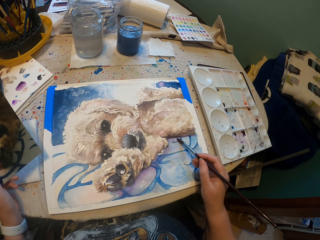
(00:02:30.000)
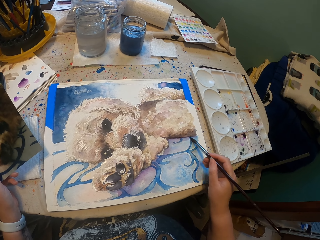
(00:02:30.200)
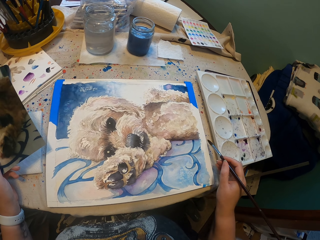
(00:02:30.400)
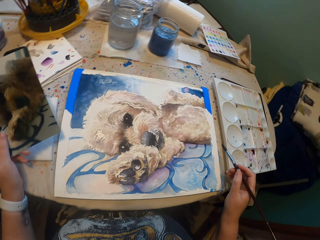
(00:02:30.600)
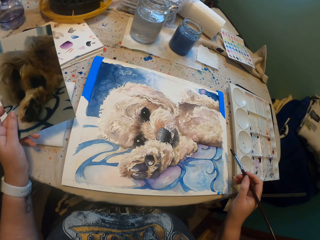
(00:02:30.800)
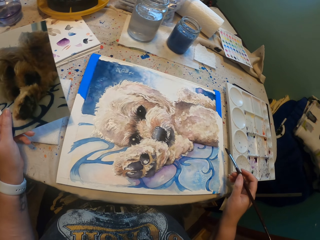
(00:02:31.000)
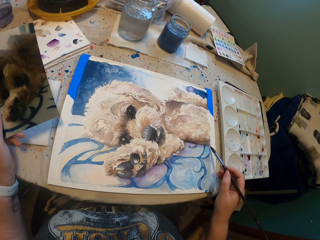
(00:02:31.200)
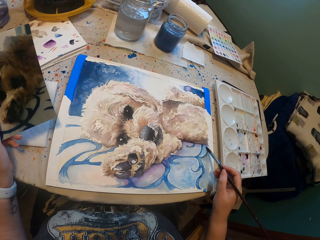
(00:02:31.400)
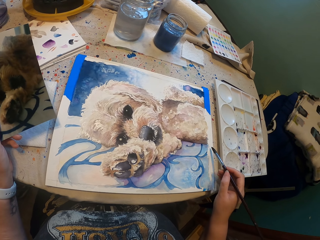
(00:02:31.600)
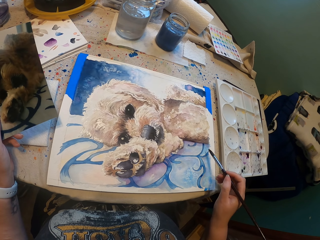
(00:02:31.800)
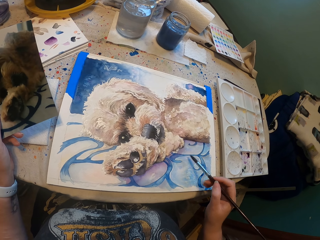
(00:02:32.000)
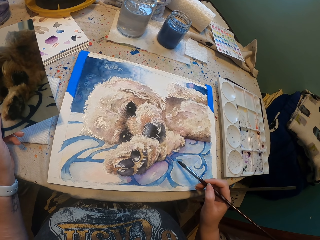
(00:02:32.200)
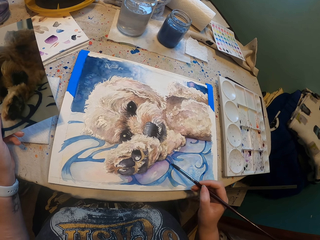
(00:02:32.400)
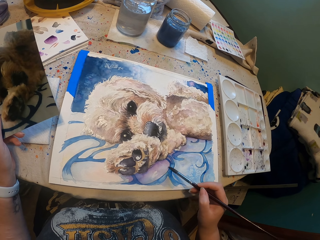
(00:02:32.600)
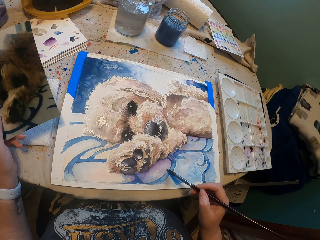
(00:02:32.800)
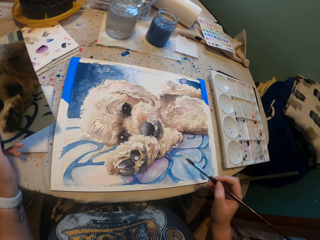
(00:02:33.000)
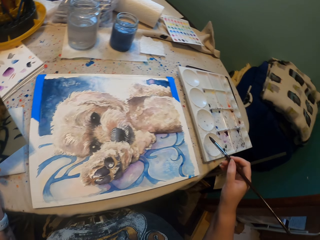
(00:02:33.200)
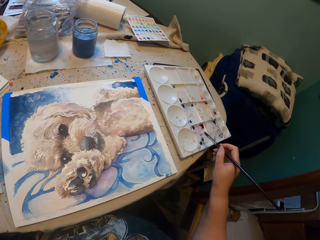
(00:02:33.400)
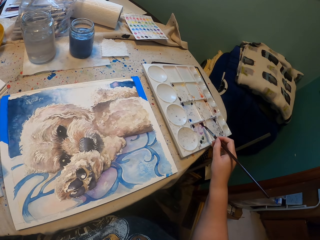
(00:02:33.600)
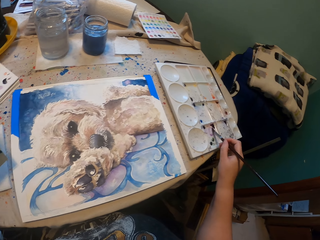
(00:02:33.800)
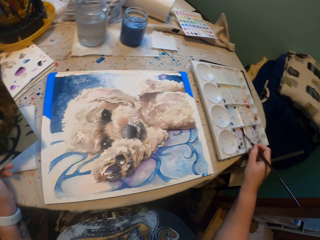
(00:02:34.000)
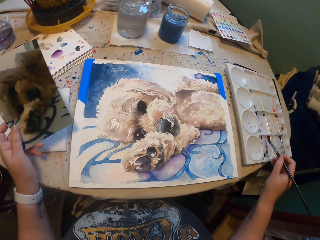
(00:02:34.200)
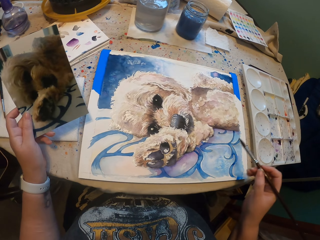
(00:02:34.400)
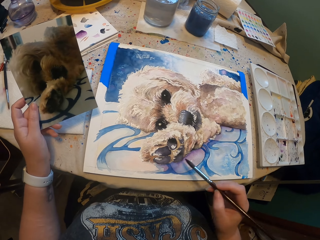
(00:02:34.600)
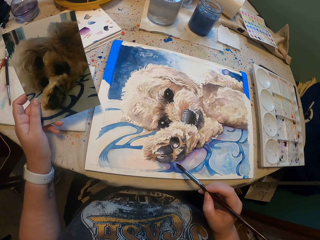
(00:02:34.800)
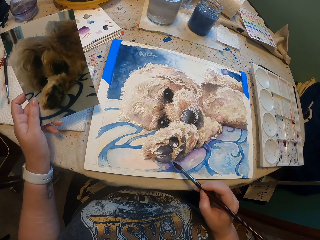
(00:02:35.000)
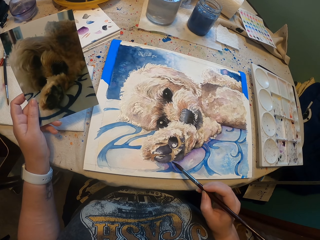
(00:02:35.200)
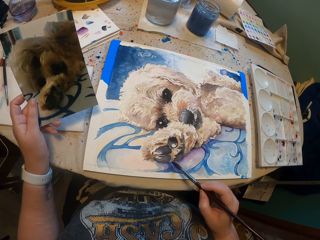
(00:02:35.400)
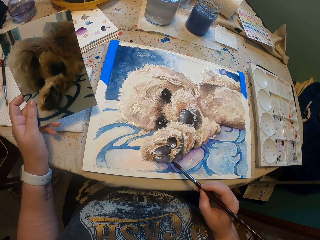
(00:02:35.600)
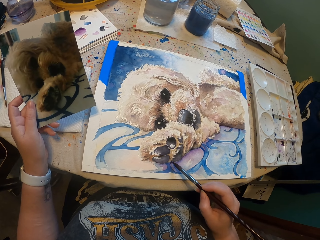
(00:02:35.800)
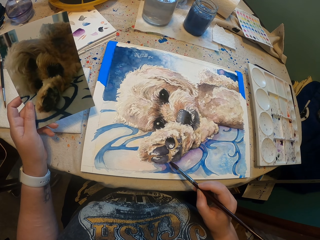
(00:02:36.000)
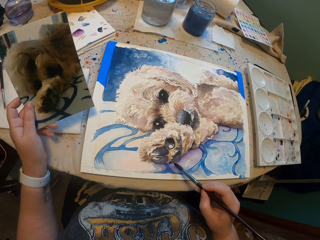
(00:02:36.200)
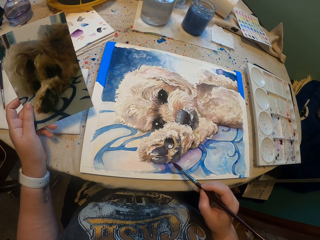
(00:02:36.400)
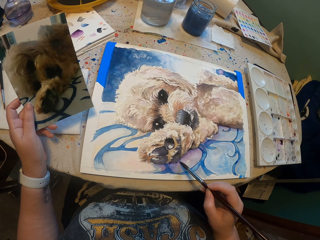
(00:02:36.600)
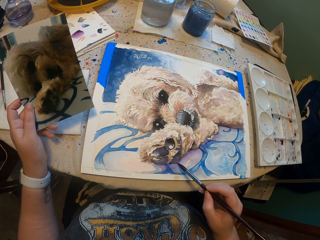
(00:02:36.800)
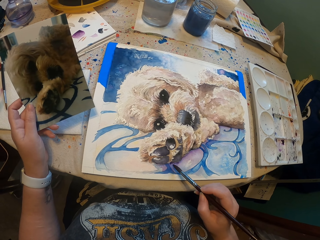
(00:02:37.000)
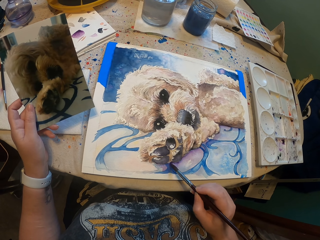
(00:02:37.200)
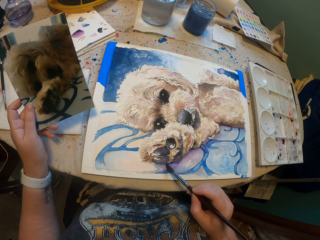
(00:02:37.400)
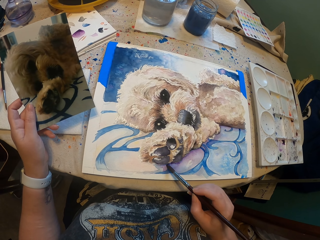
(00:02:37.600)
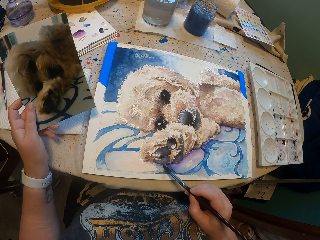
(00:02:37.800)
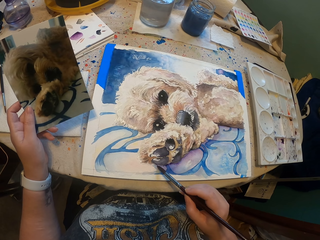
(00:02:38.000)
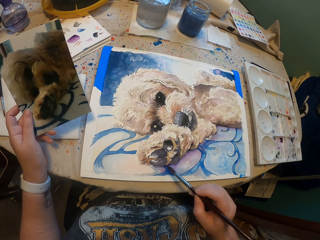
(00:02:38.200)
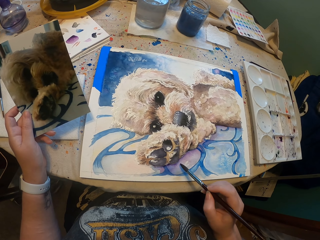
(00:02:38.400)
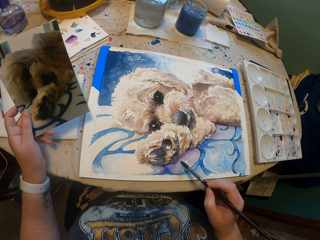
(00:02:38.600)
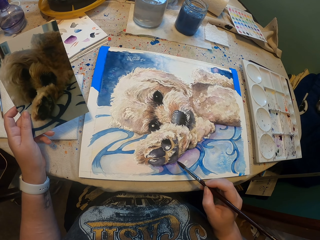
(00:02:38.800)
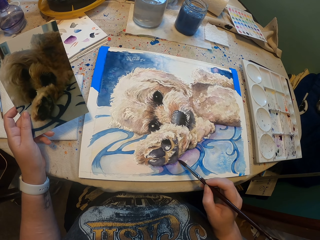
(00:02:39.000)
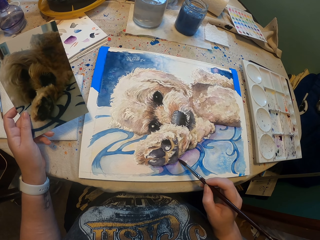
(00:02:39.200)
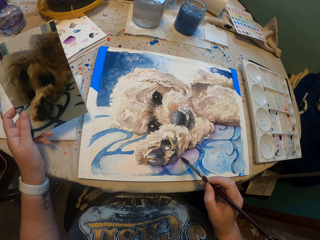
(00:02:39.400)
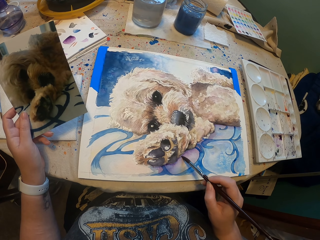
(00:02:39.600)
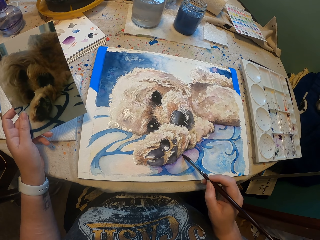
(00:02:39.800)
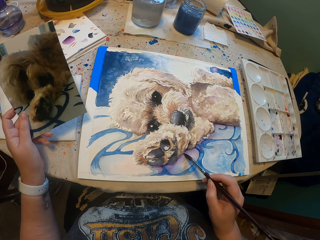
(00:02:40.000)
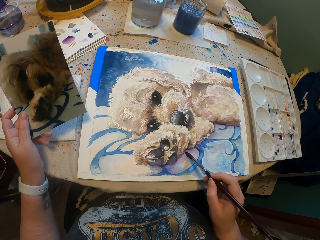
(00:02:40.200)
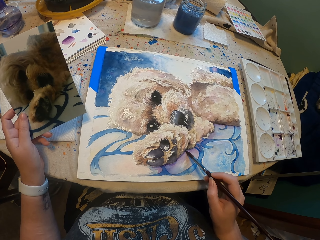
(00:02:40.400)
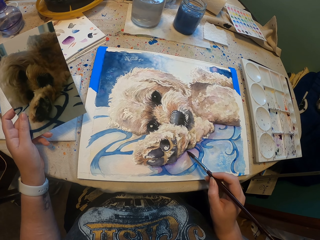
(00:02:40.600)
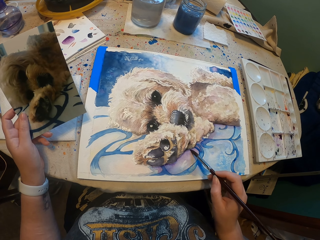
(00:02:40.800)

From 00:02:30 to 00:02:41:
The camera wearer scoops paint with the paint brush from a pallet. They paint a sketch.

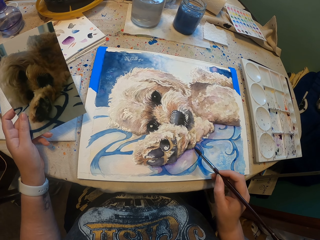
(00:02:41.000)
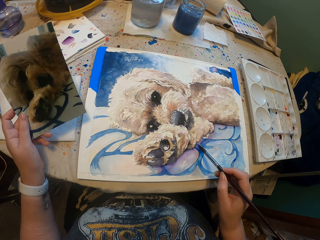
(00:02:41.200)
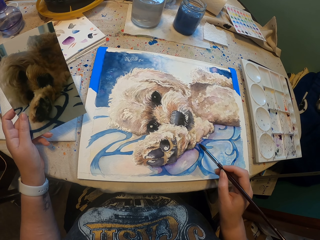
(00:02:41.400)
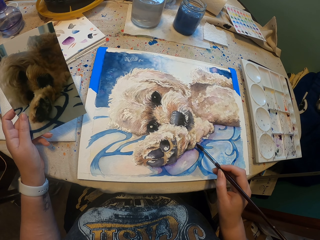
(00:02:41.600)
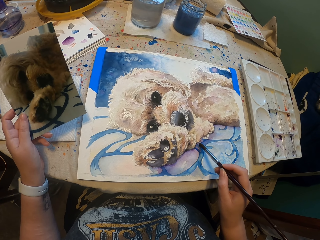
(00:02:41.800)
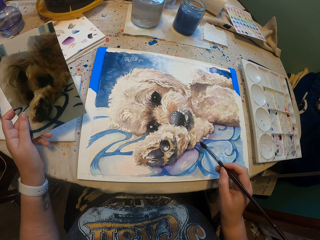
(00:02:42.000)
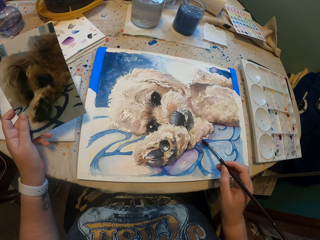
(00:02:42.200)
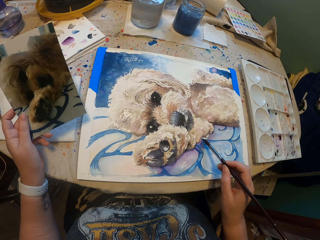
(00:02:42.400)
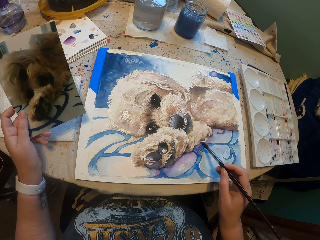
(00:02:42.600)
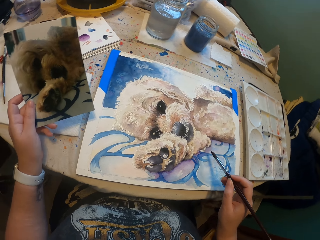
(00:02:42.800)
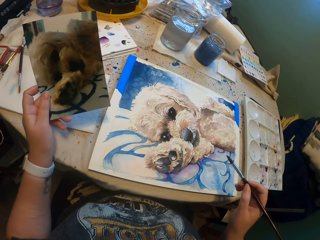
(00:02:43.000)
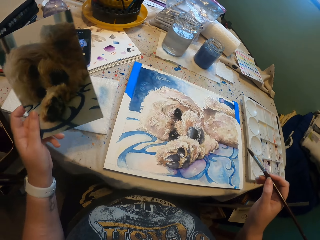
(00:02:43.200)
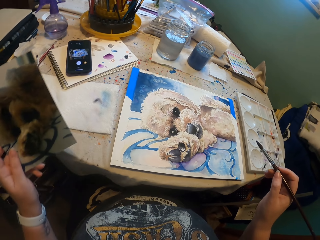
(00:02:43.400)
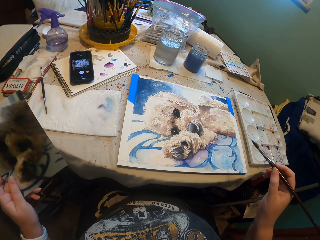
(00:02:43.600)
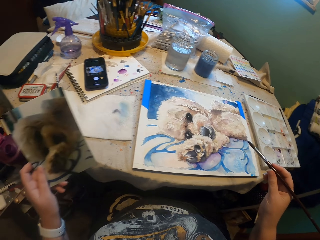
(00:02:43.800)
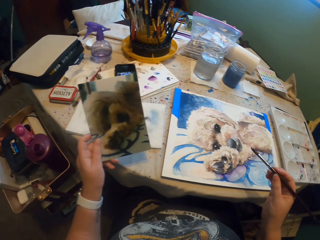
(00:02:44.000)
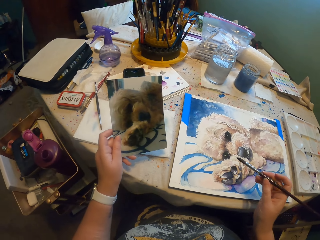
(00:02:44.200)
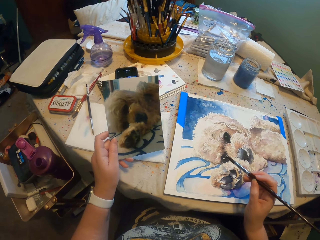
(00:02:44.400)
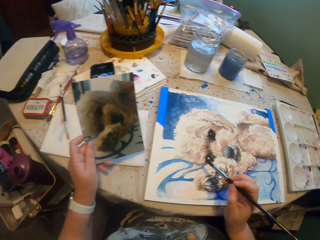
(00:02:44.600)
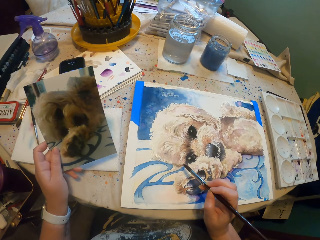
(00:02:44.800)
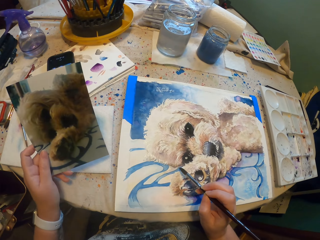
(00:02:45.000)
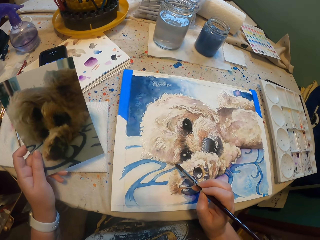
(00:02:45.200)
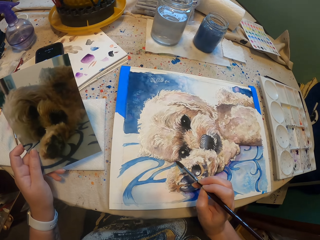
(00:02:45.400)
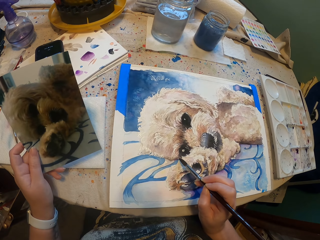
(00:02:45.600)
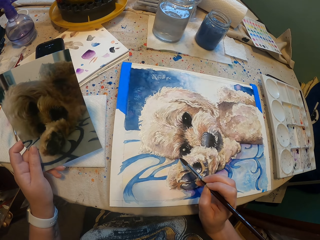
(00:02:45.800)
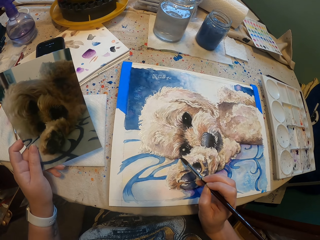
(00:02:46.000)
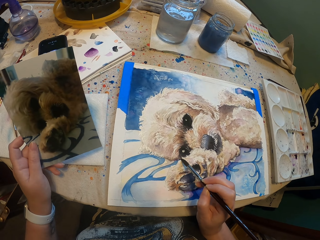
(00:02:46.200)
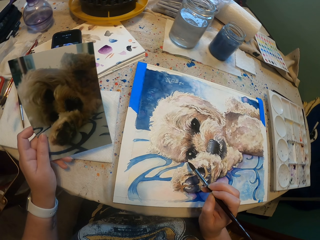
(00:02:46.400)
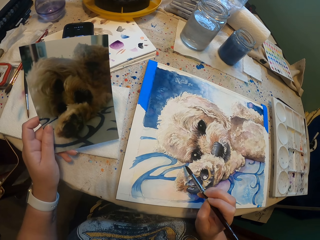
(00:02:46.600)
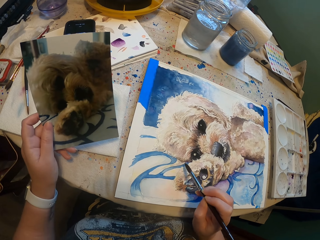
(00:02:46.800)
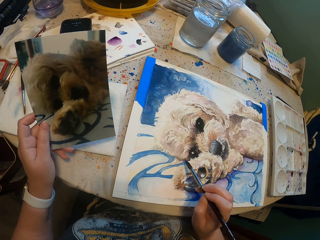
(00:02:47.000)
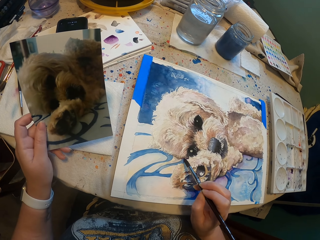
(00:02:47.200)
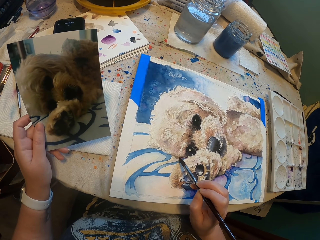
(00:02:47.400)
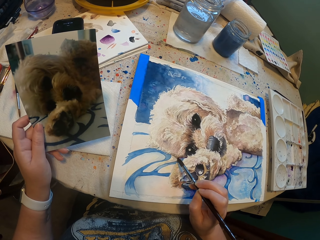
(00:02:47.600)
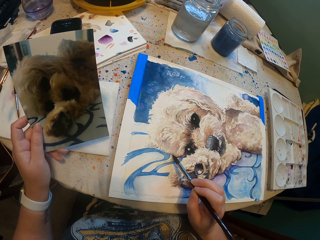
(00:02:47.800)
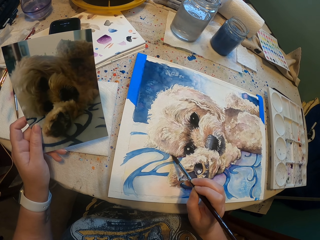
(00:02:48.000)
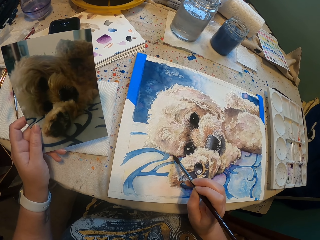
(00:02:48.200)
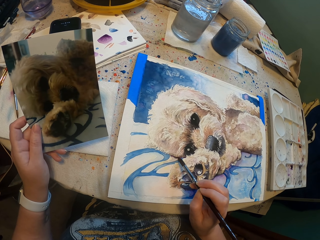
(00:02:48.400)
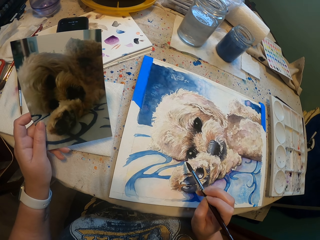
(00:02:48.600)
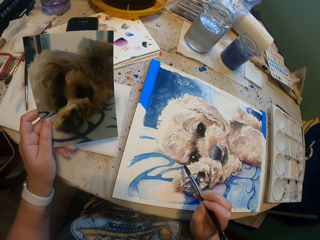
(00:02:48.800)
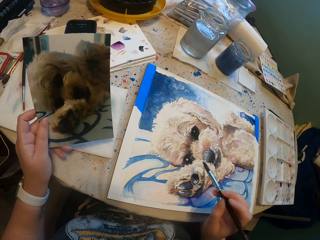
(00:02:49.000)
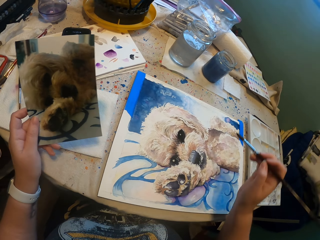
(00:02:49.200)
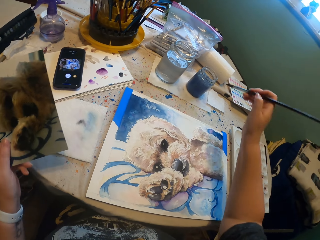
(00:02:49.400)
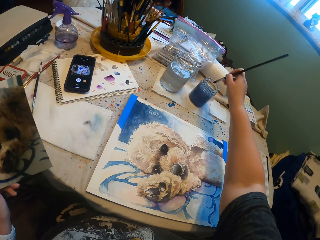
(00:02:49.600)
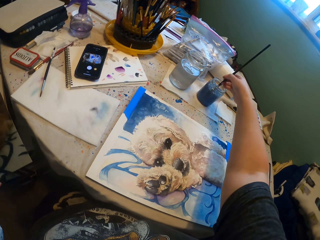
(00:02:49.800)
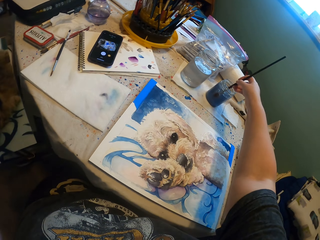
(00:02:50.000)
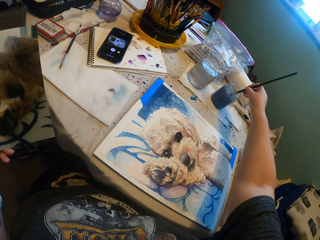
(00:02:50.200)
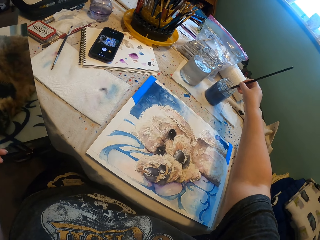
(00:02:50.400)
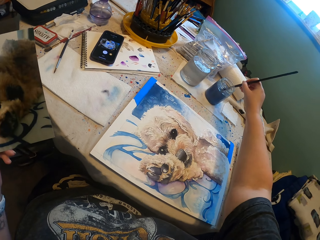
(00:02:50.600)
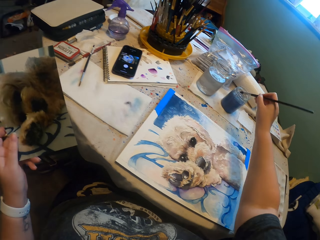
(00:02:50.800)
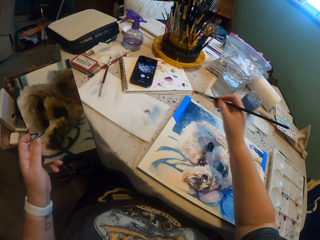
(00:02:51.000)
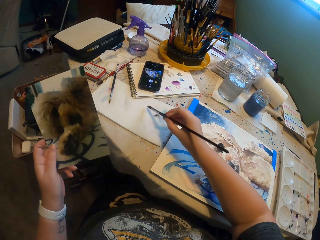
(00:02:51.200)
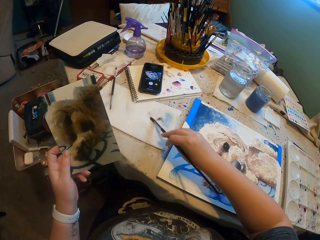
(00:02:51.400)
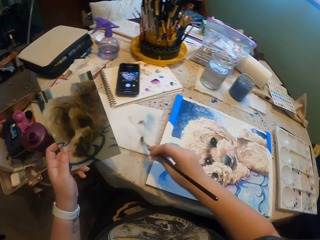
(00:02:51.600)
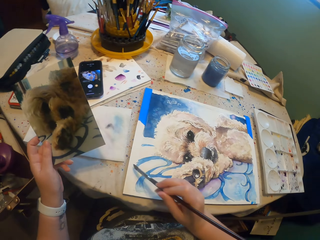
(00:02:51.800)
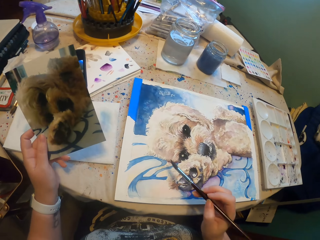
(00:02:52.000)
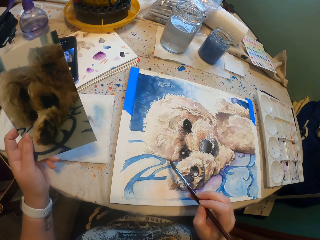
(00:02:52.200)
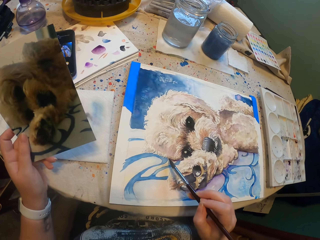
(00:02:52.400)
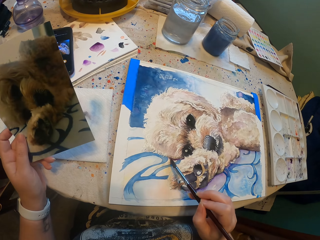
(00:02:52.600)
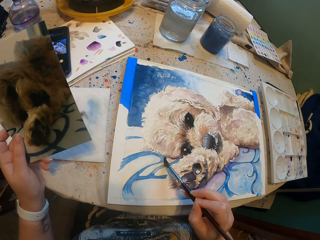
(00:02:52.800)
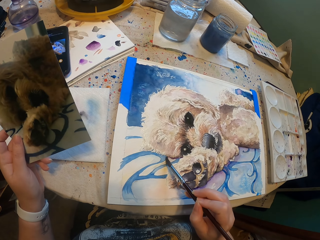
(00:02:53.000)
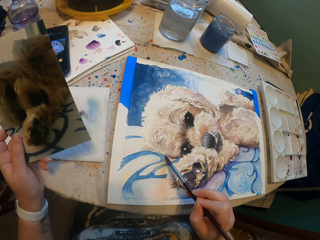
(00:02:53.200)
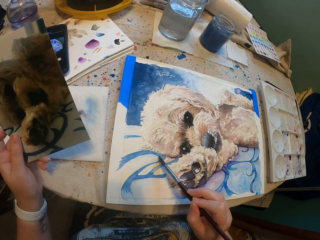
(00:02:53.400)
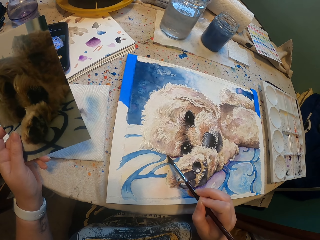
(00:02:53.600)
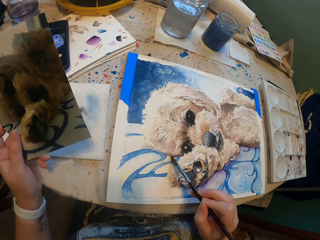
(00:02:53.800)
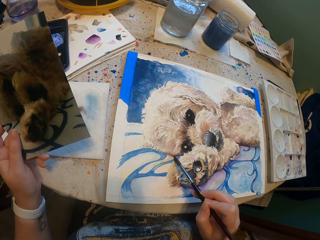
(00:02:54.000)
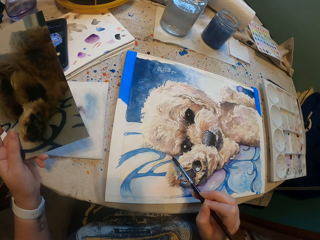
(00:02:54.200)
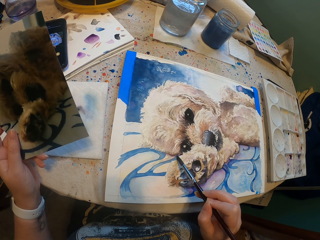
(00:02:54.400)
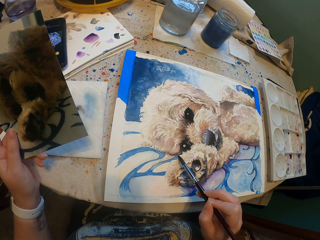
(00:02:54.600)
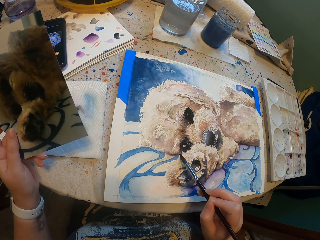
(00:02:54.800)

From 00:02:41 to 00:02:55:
The camera wearer moves her left hand. She wipes the paint brush in a paper towel. She dips the paint brush in water or paint. She wipes the paint brush in the paper towel. She paints the paper. She wipes the paint brush in the paper towel again. She paints a picture.
